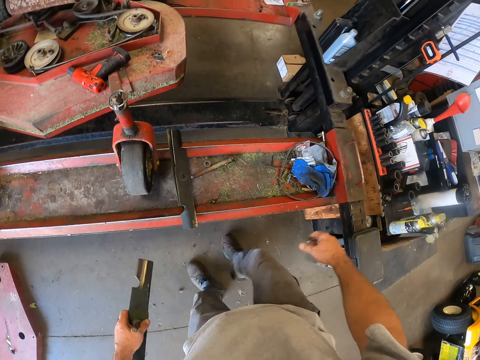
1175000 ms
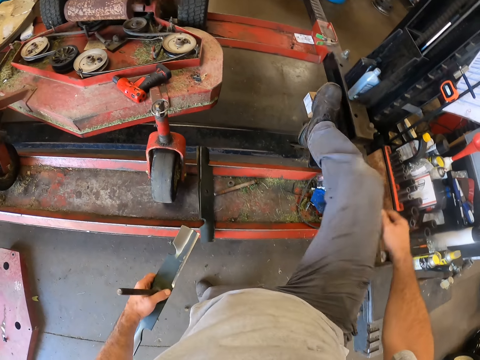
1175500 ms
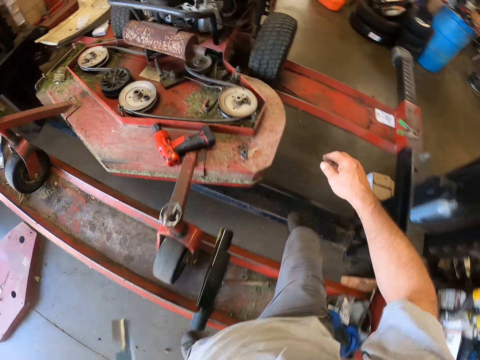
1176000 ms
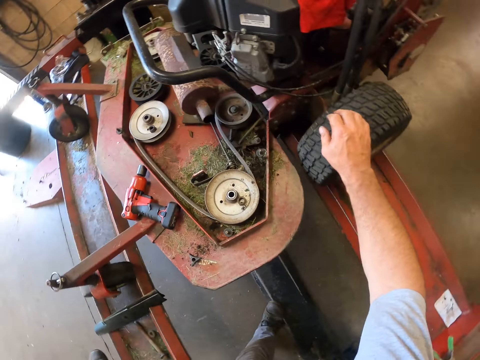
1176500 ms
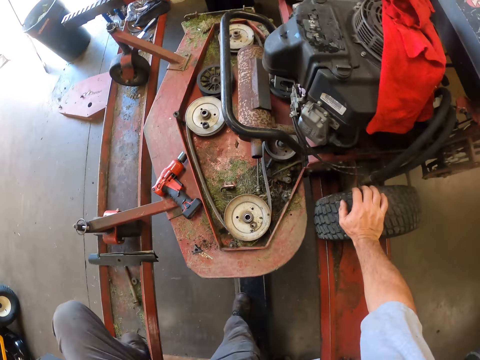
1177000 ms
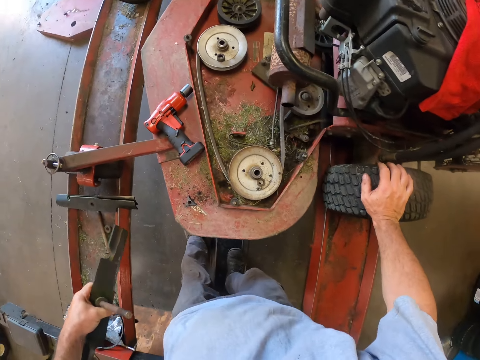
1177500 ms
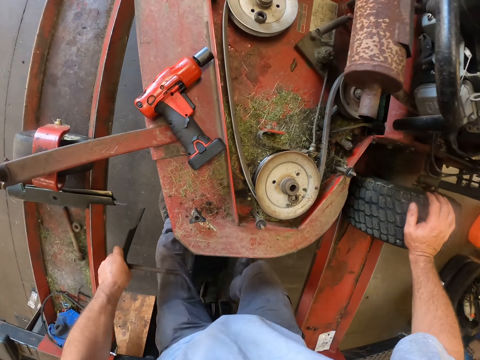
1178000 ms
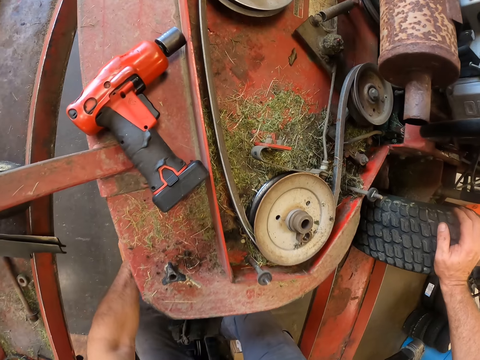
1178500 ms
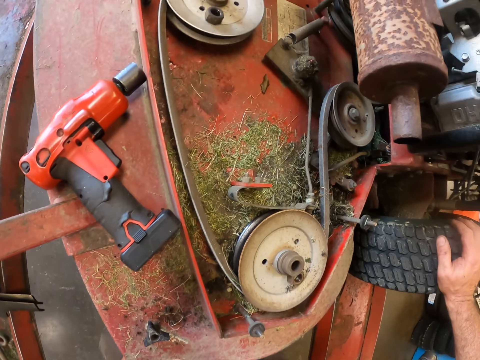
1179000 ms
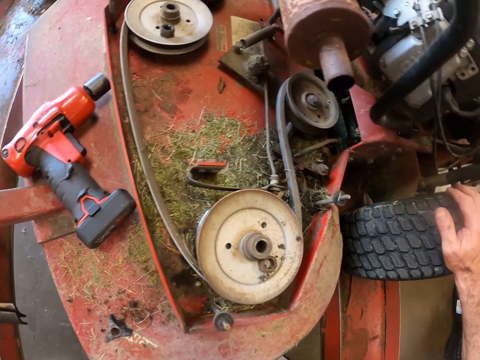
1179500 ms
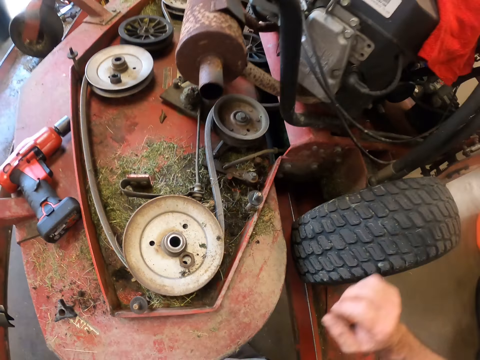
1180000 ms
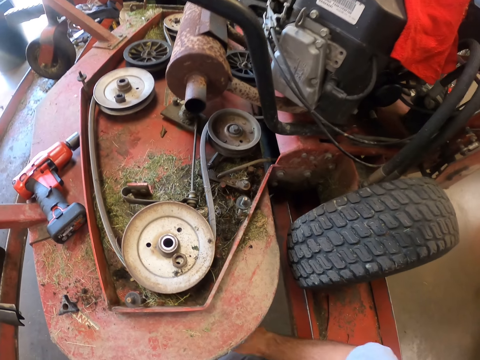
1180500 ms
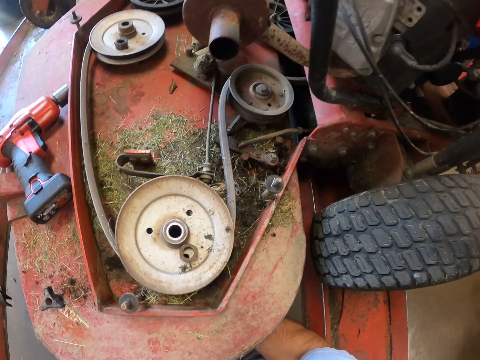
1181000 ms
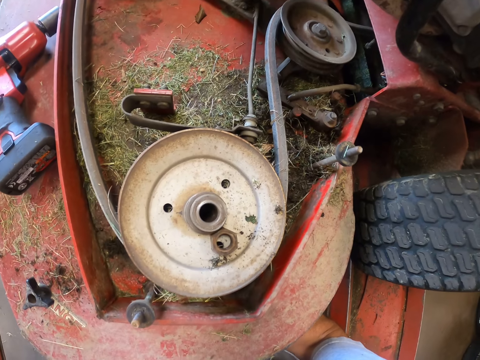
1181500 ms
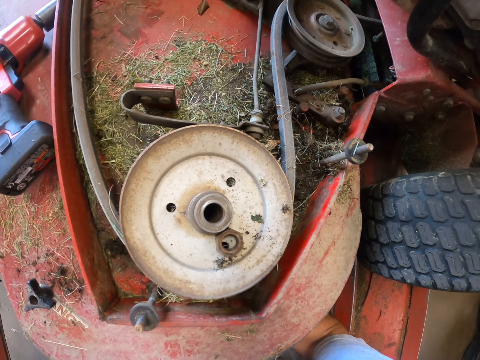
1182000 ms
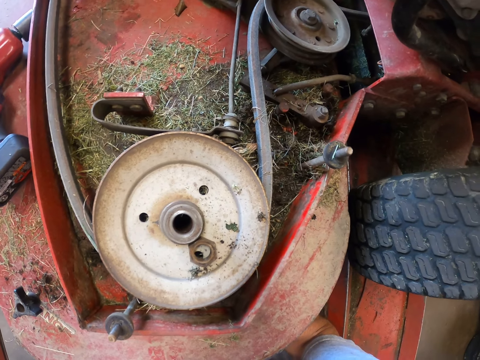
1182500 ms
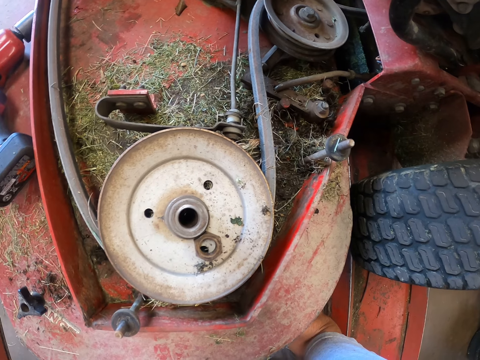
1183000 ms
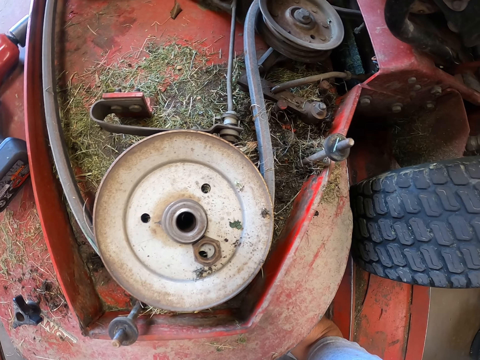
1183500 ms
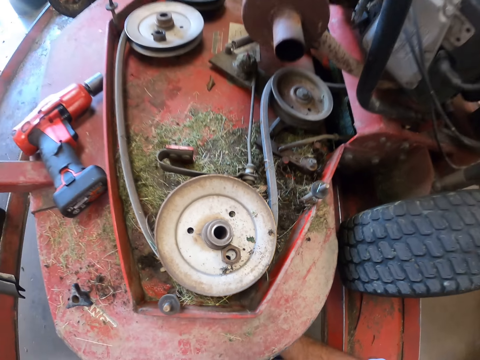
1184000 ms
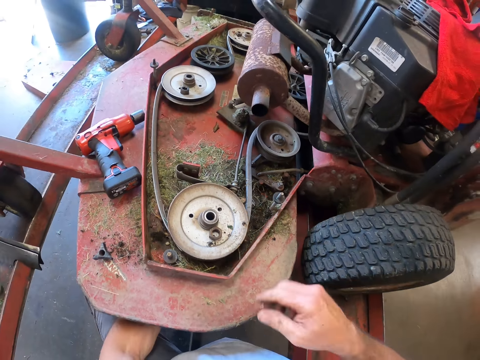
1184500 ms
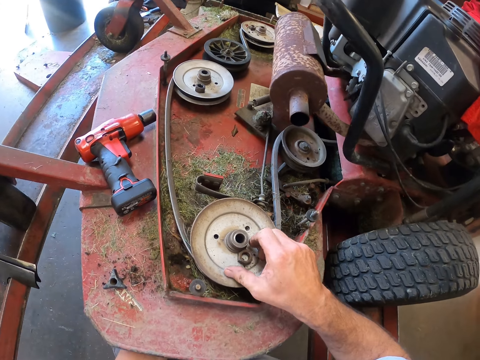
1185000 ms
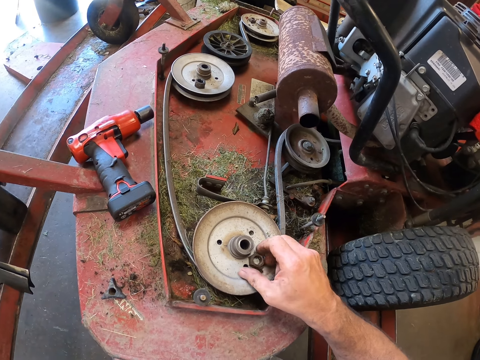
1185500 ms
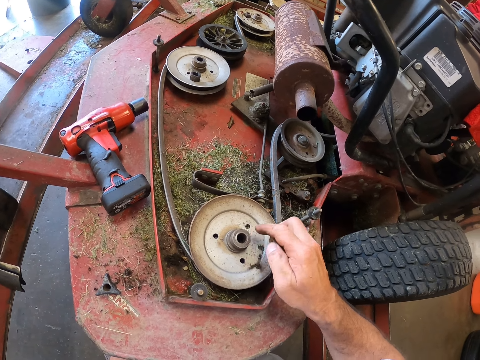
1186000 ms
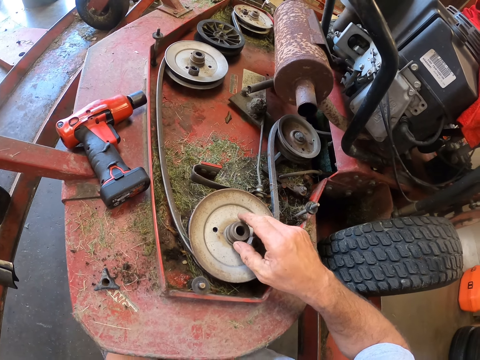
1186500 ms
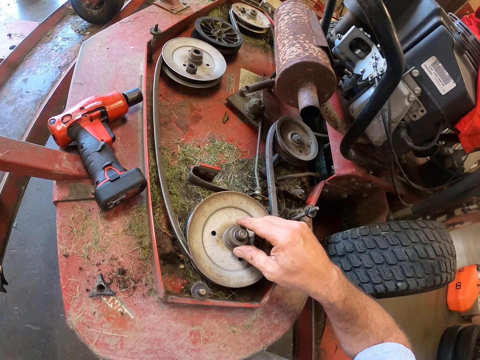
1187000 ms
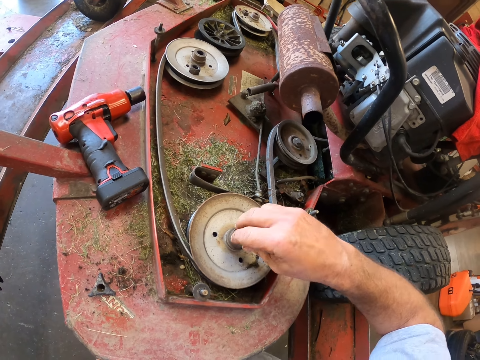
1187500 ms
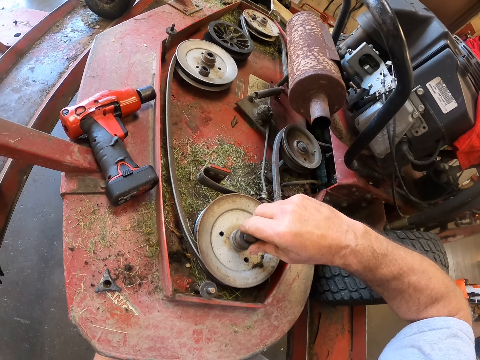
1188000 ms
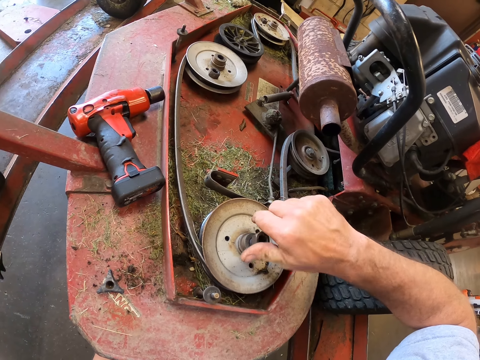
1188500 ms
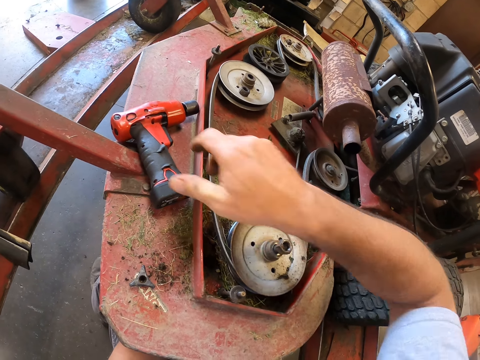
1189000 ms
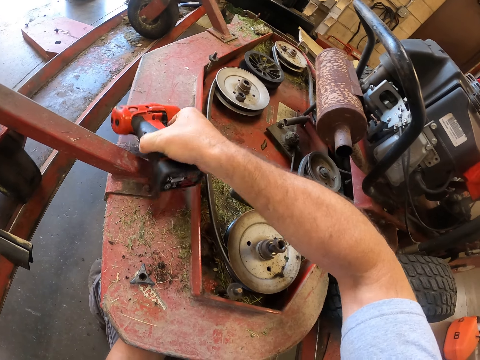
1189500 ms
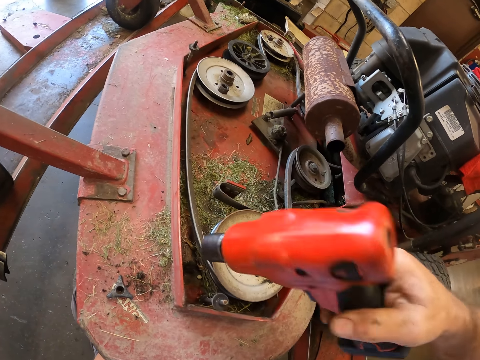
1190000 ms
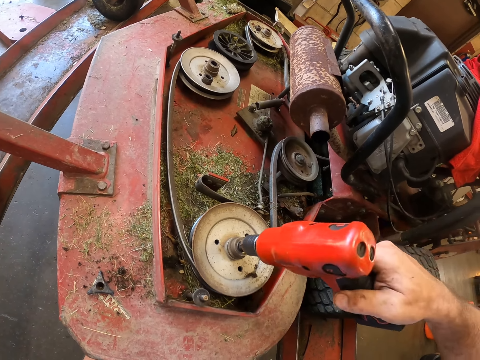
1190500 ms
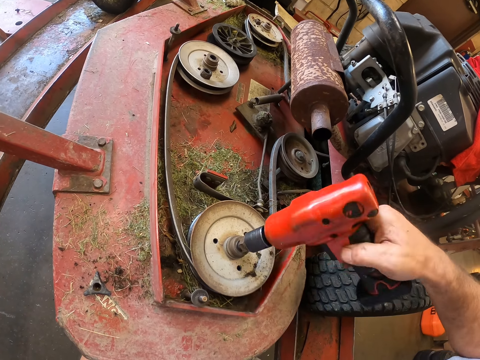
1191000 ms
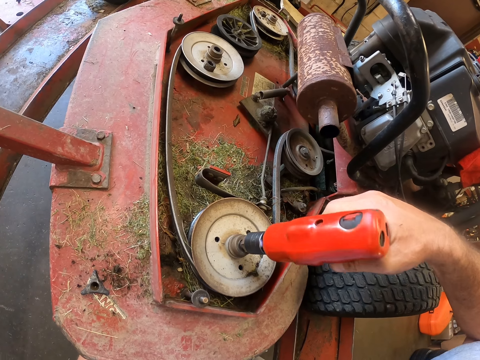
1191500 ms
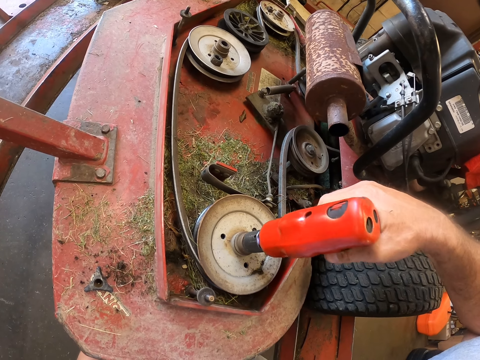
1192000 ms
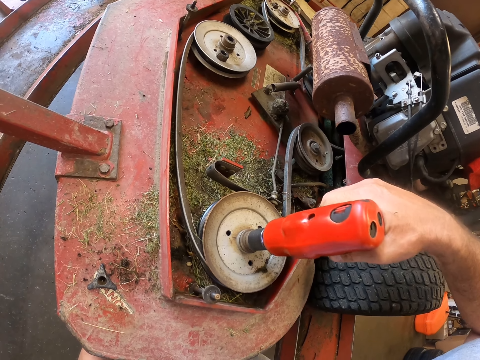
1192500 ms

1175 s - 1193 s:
The camera wearer walks around the garage. He climbs over the lift stand. He puts his right hand on a tyre of the machine. He stoops beside the machine. He attaches the lawn mower blade to the lawn mower. He picks a bolt or nut from a plate on the machine. He inserts the rod through the plate on the machine from beneath. He moves the nuts on the lawn mower. He screws the bolt to the rod with his hand. He picks an electric wrench from the machine. He tightens the bolt with the wrench.

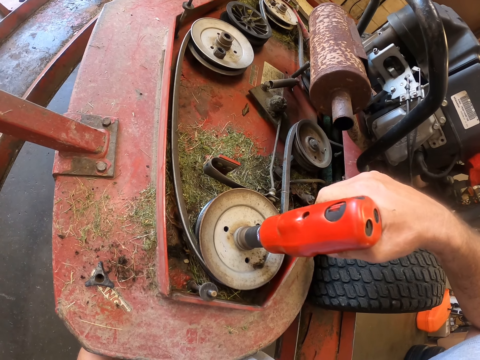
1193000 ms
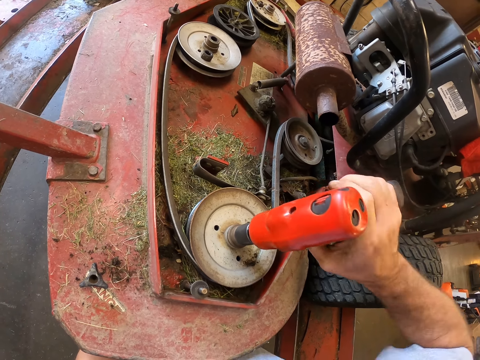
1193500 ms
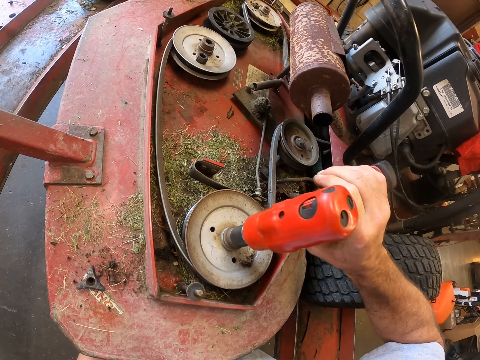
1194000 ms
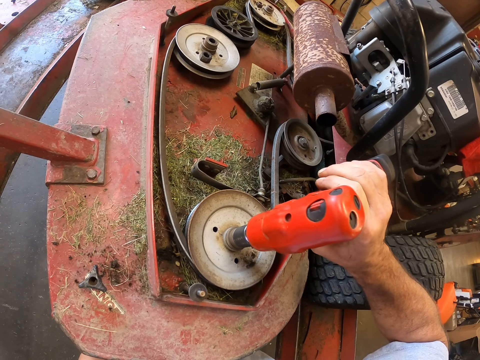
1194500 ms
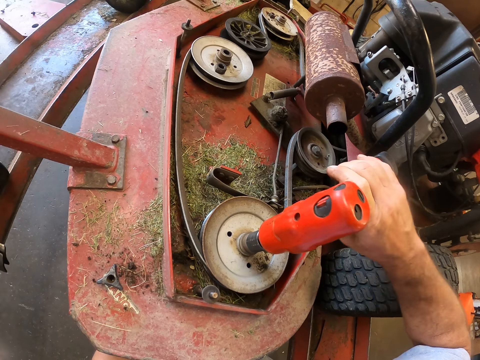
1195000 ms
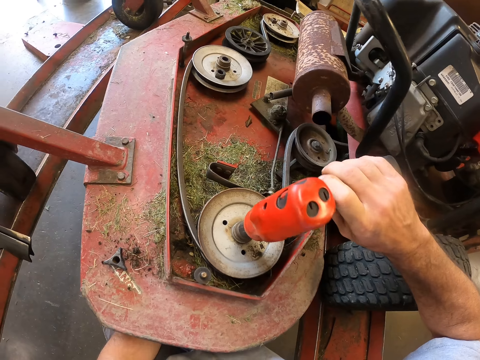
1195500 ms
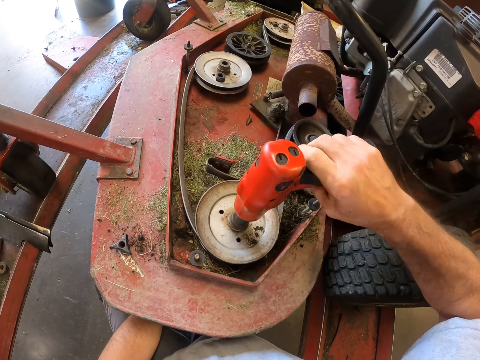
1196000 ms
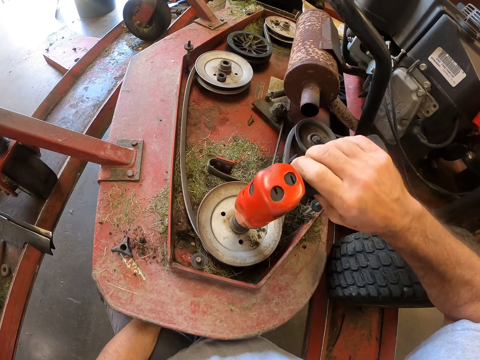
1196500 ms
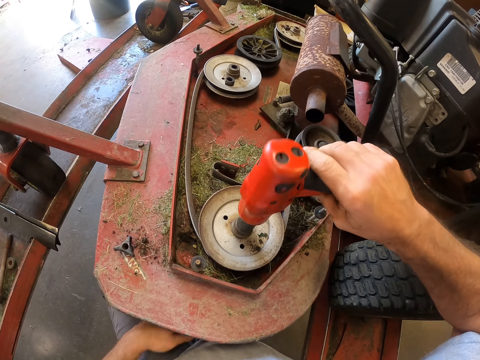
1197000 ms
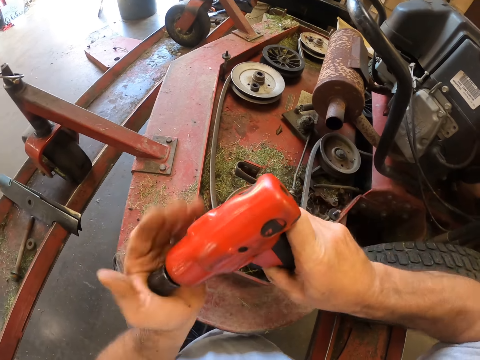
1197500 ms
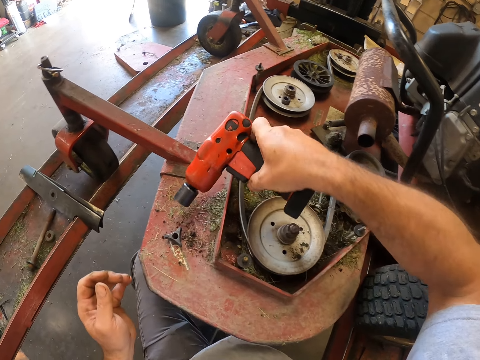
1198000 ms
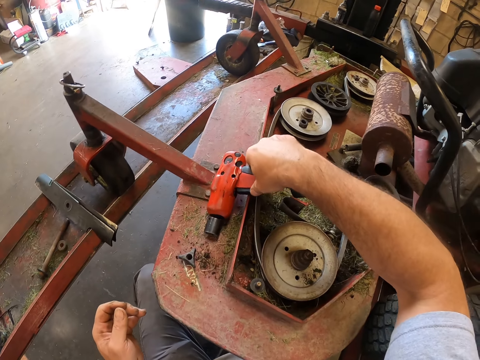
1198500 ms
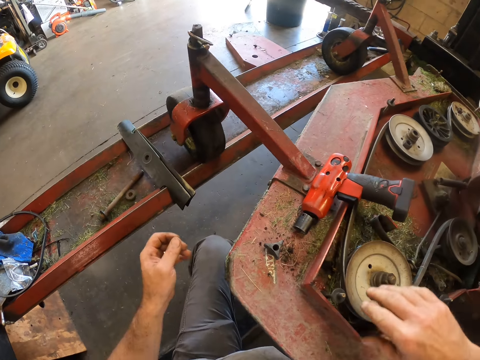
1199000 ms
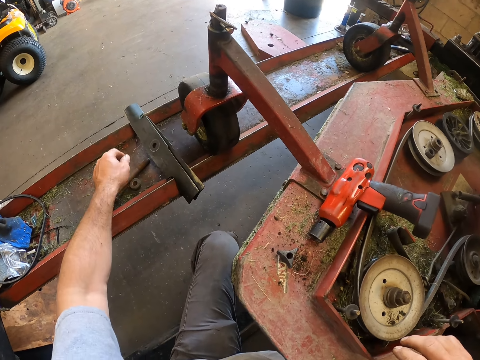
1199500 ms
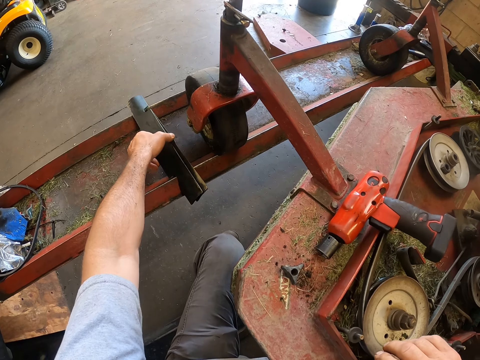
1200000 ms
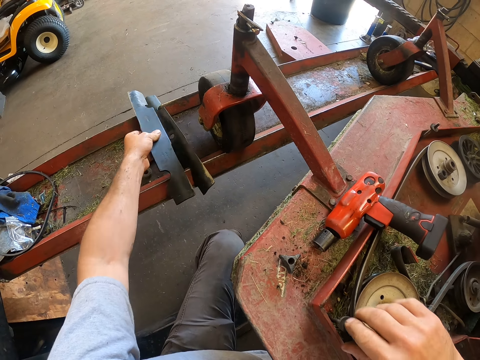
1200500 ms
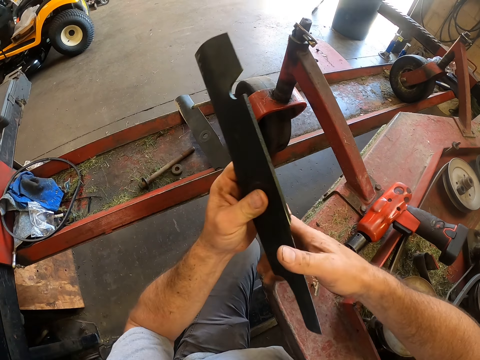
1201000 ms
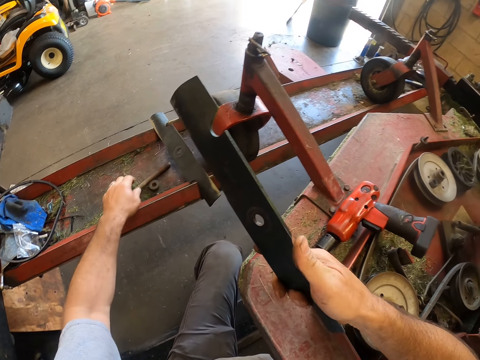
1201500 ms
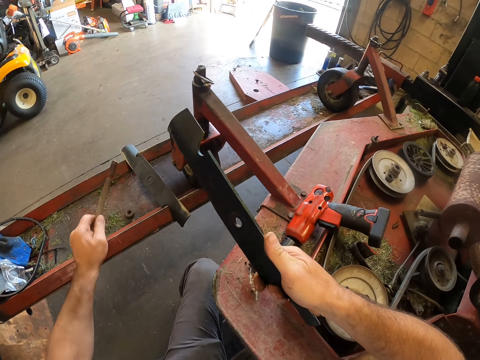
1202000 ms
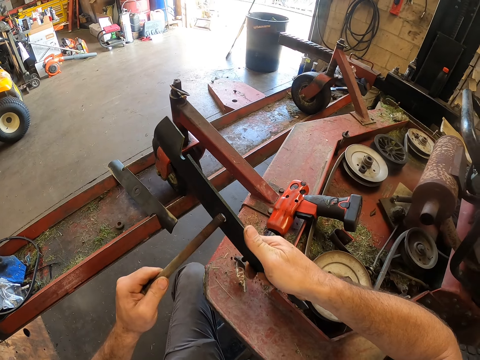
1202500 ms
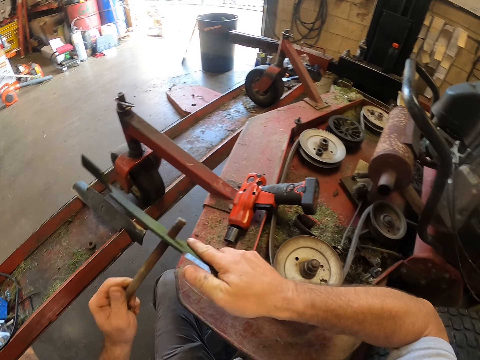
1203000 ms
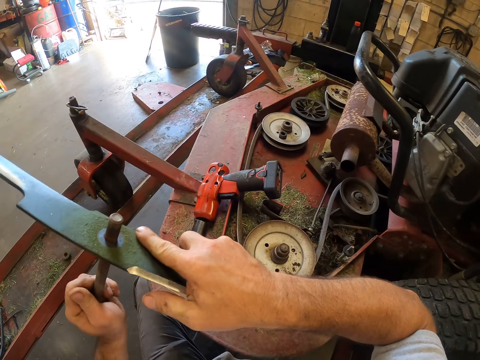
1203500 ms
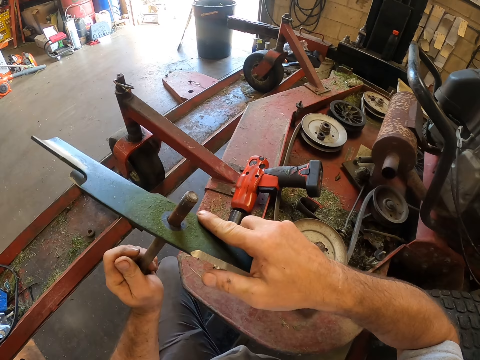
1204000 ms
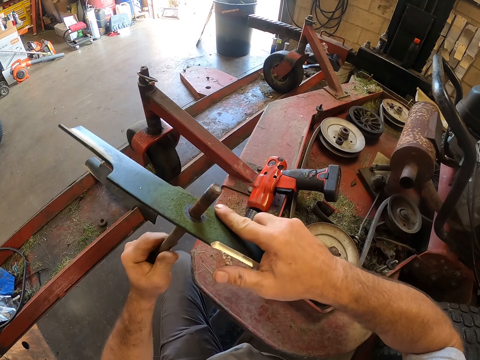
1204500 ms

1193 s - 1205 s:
The camera wearer hits the electric wrench on his left hand. He puts the electric wrench on the lawn mower. He picks a blade from the lift stand with his left hand. He collects the blade with his right hand. He picks a rod from the lift stand with his left hand. He inserts the rod in the middle of the blade.
